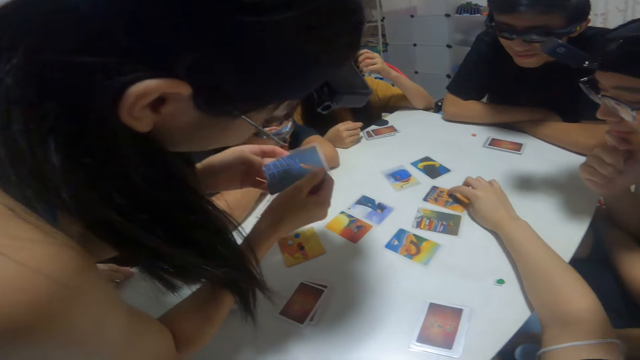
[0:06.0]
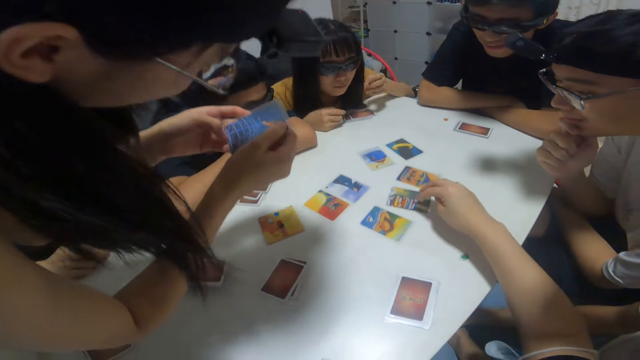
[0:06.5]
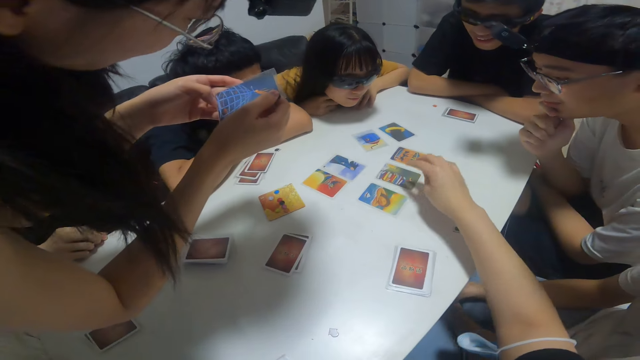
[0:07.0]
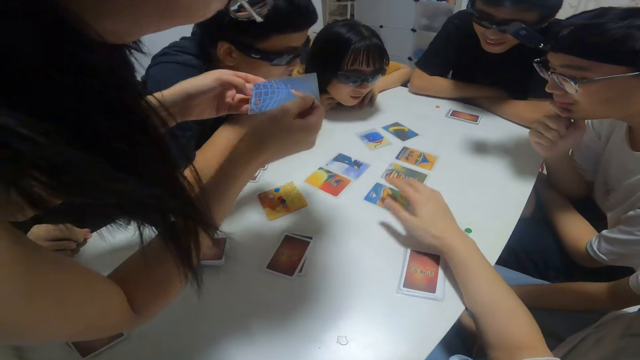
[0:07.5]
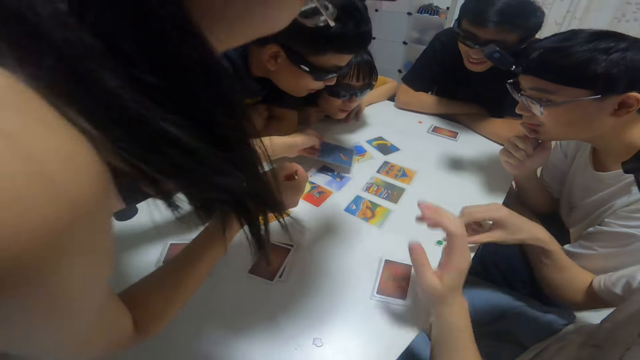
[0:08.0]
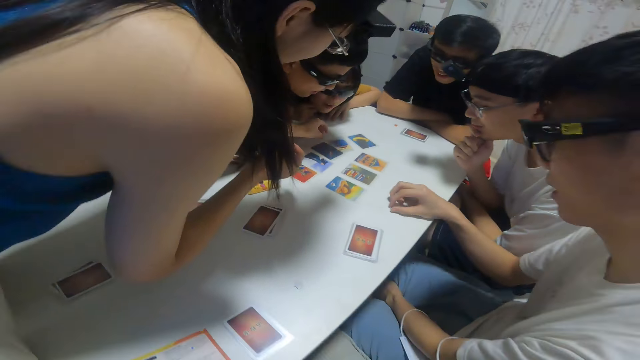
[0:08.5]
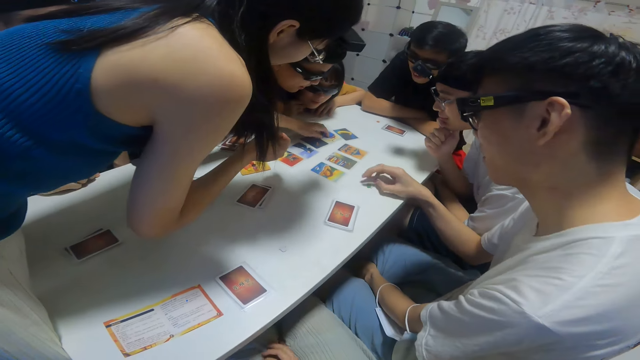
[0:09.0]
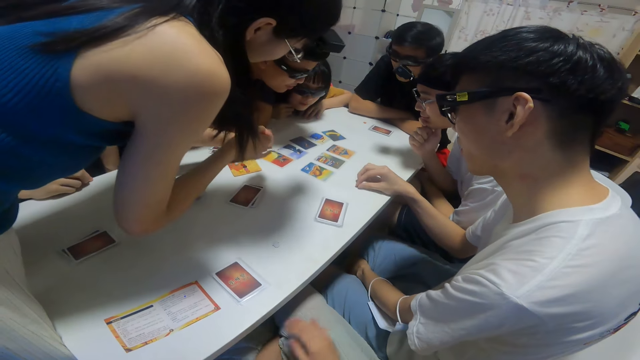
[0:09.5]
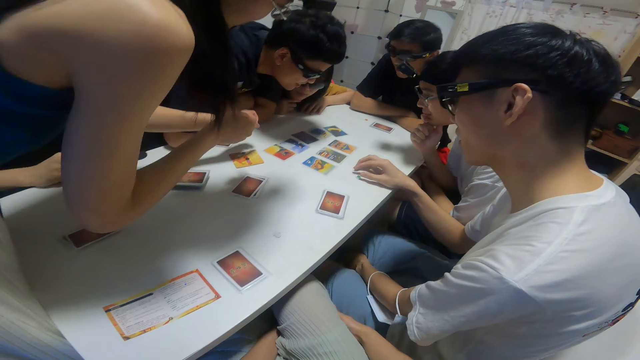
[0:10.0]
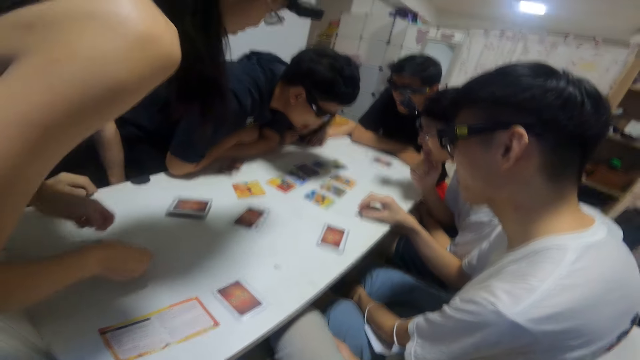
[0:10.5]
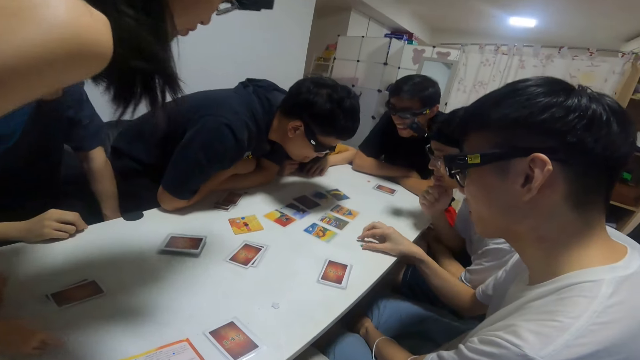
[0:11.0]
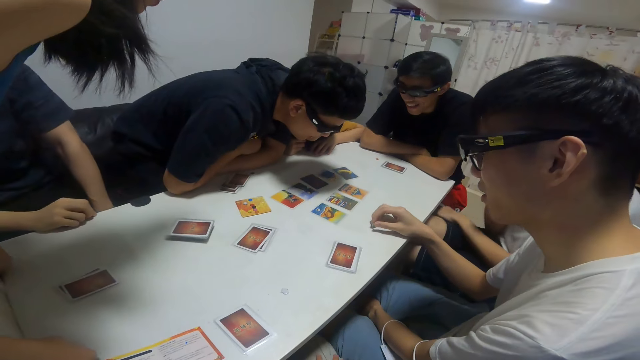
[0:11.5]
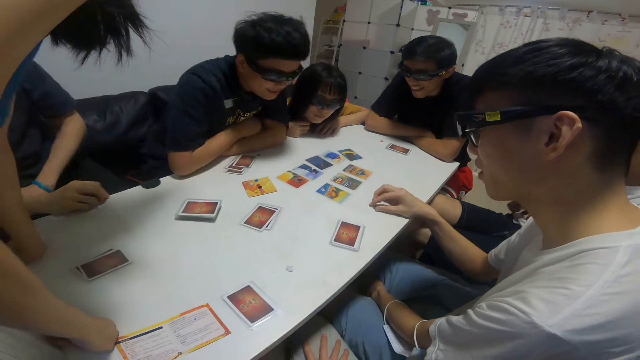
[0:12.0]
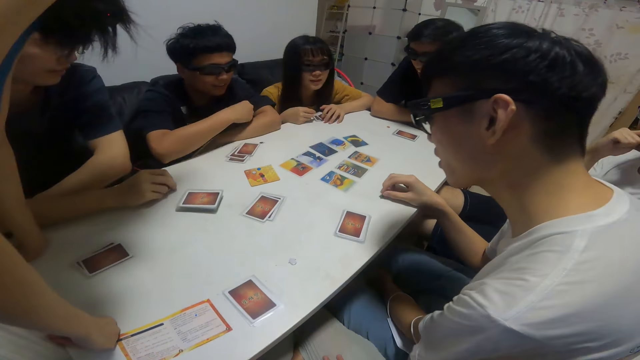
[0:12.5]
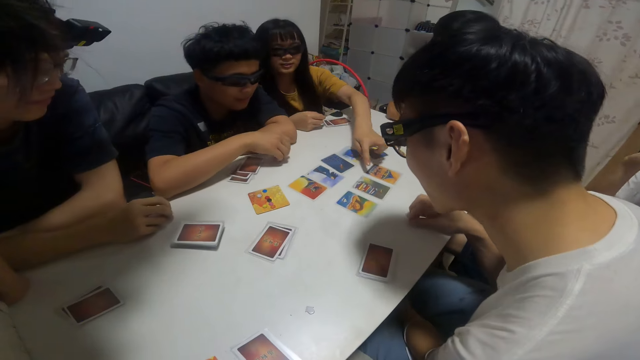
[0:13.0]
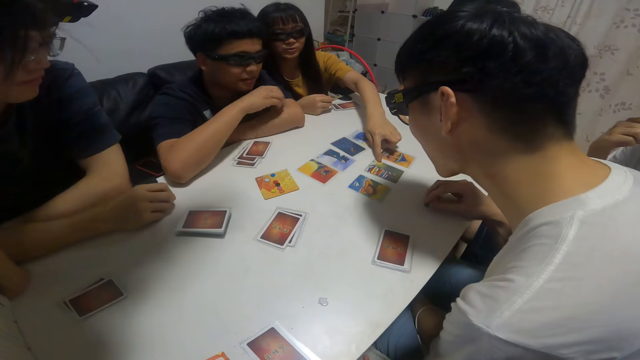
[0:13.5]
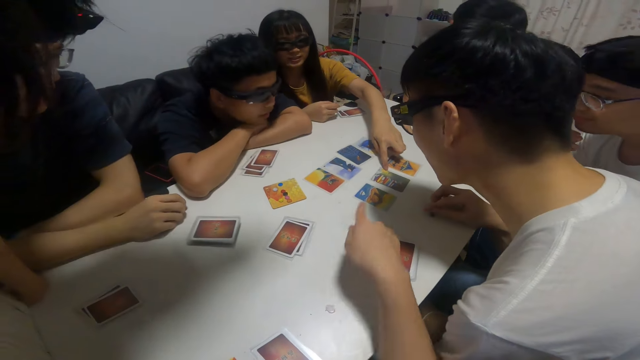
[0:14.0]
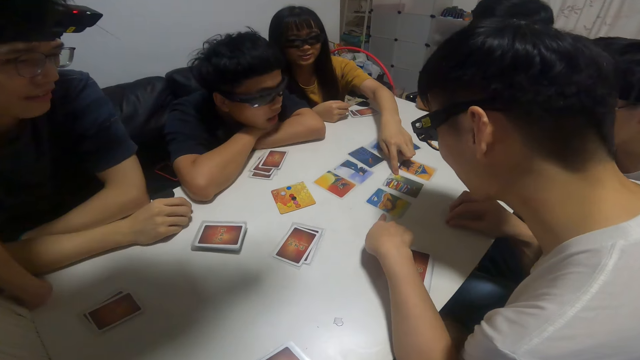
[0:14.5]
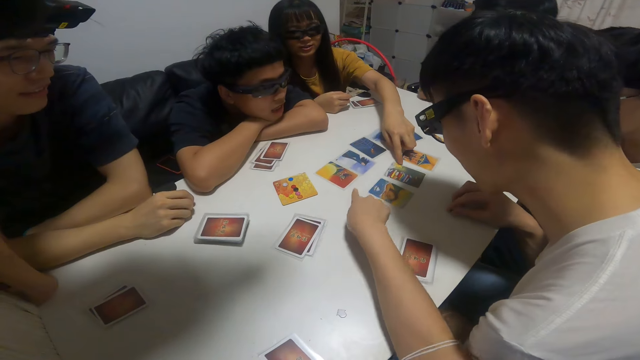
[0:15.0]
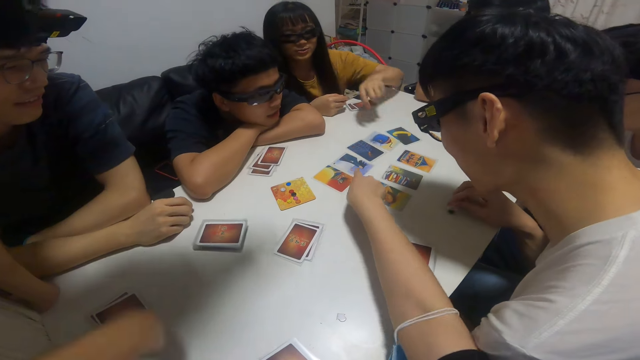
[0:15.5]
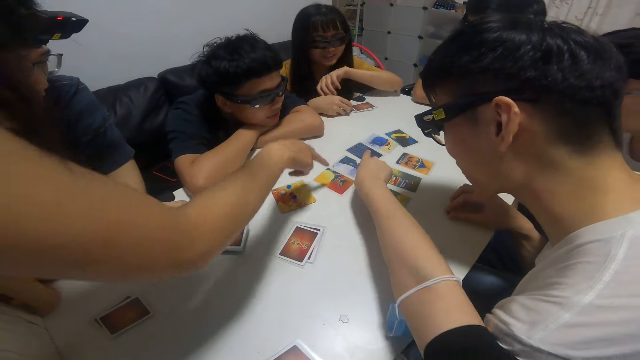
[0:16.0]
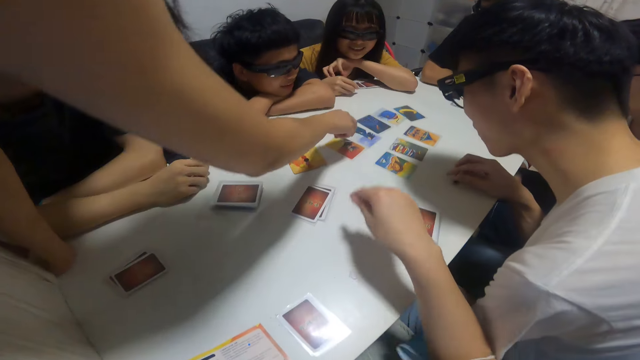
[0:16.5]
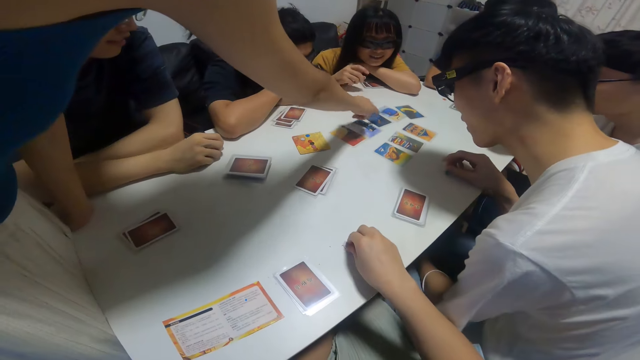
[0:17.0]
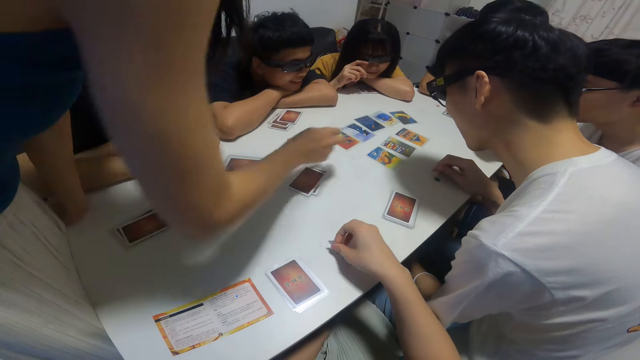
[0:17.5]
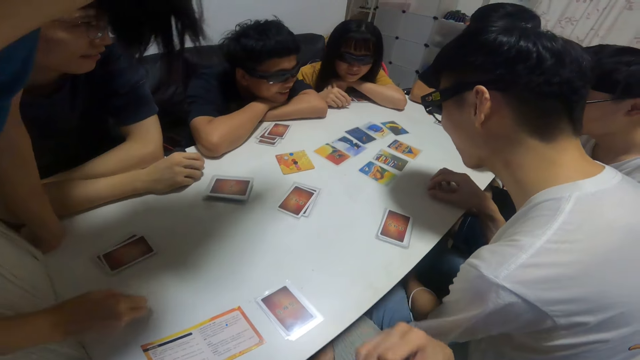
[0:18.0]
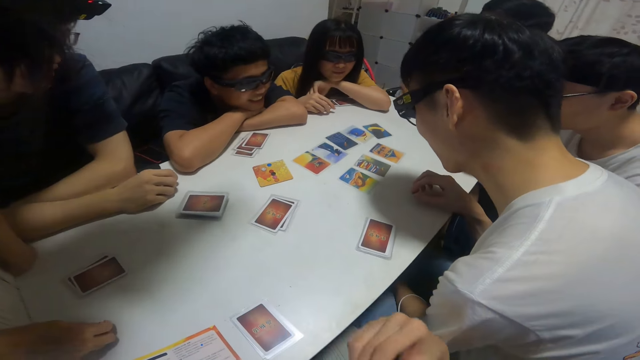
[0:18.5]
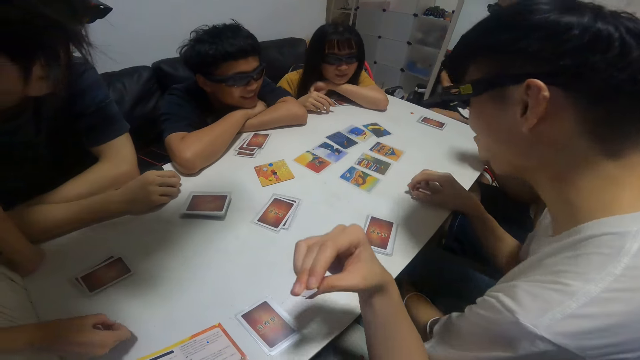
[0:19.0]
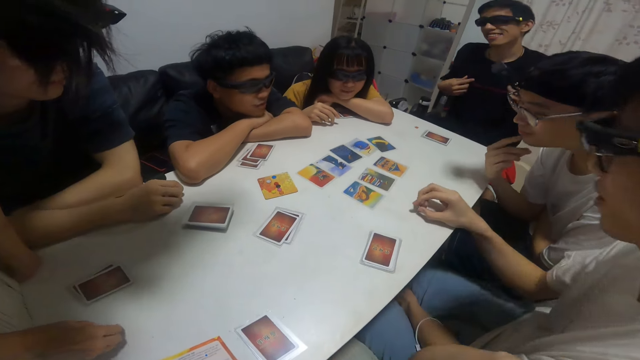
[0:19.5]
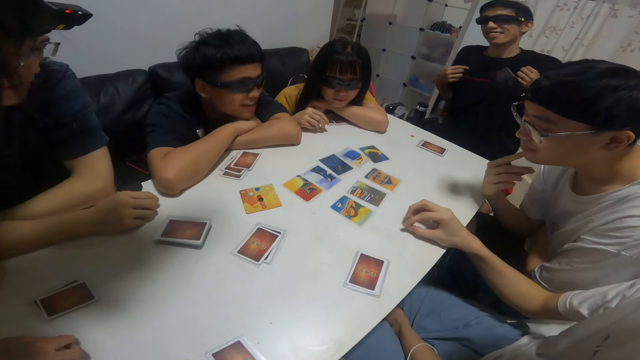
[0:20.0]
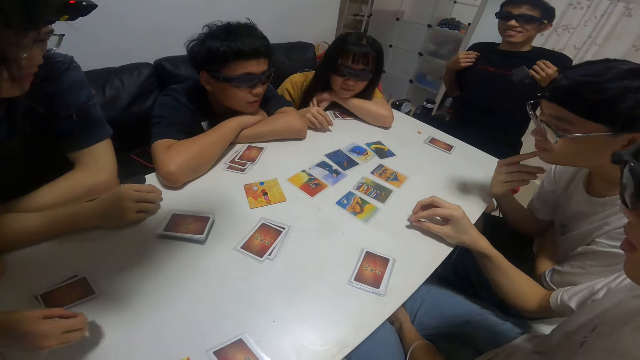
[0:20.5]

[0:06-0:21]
The camera wearer touches another card on the table with their right hand. They do so again. A man looks at the card. A boy moves closer to the table. A woman looks at the cards. The man looks at the cards. The boy sits on a chair. Another woman points at the cards. A girl touches a card with her left hand. The camera wearer stretches their right hand towards a card on the table and converses with the other woman. They stretch their right hand towards another card on the table. The man looks at the cards. The camera wearer touches a card on the table with their right hand. They touch another card on the table with their right hand. Another girl touches a card with her right hand. The first woman points at the cards. The camera wearer picks up something with their right hand. They look at the cards.

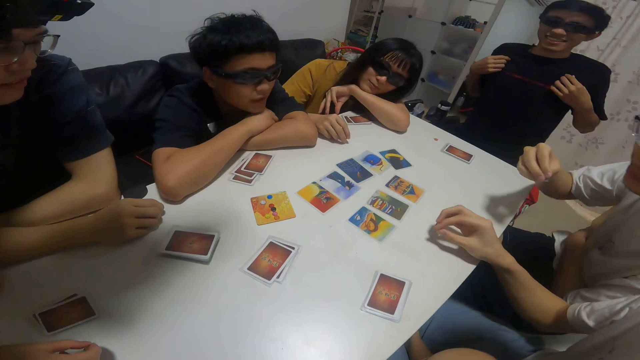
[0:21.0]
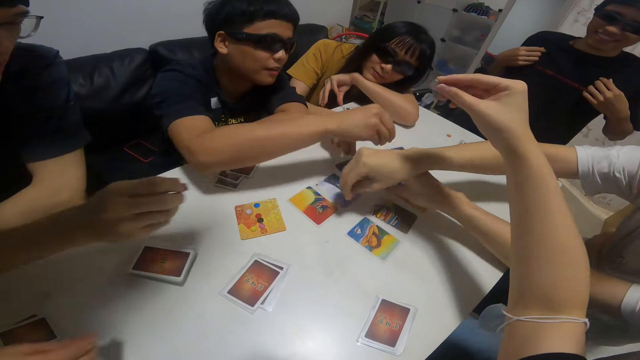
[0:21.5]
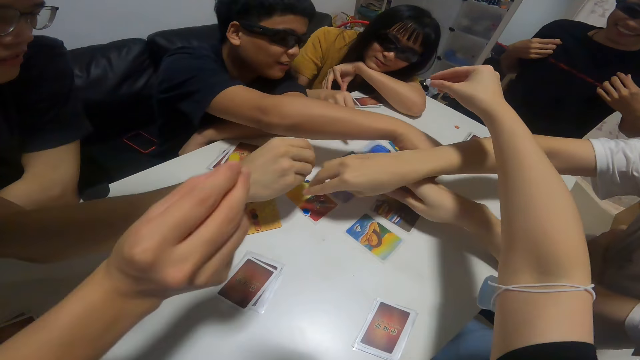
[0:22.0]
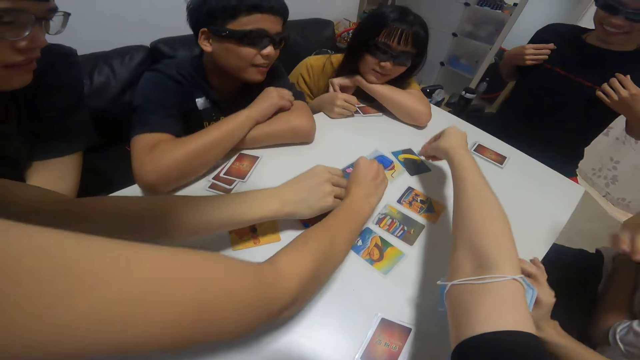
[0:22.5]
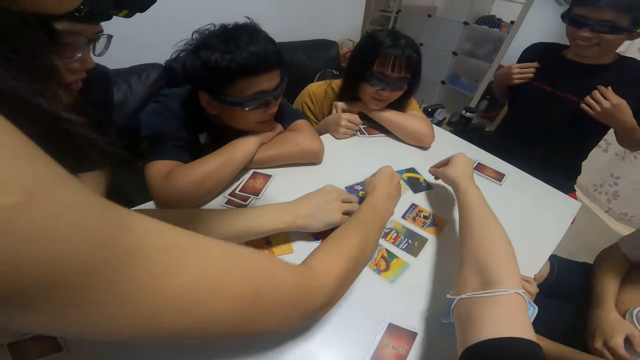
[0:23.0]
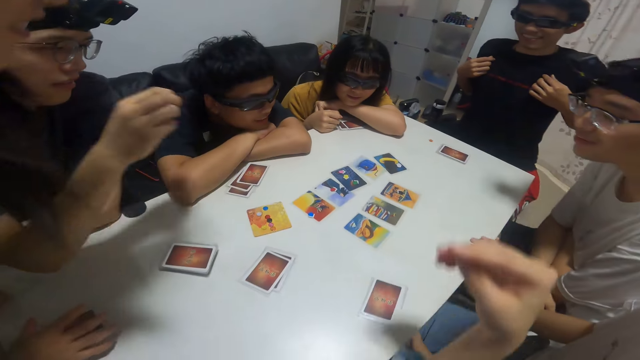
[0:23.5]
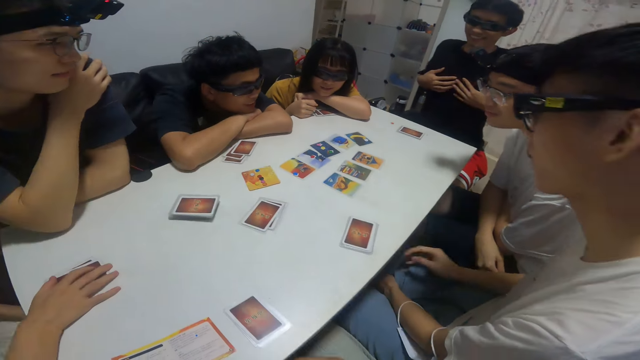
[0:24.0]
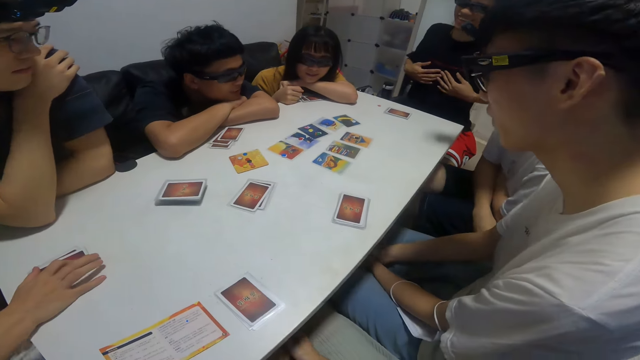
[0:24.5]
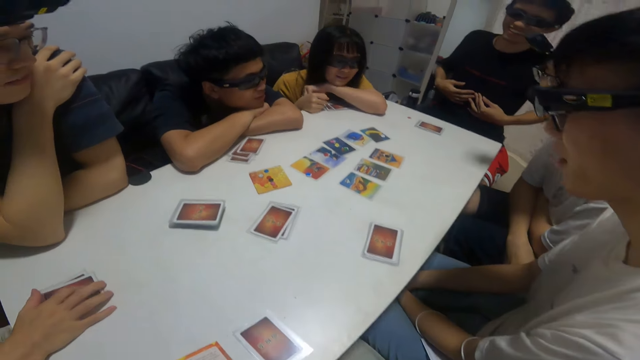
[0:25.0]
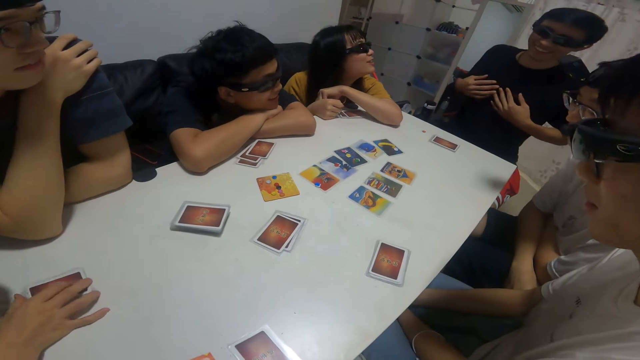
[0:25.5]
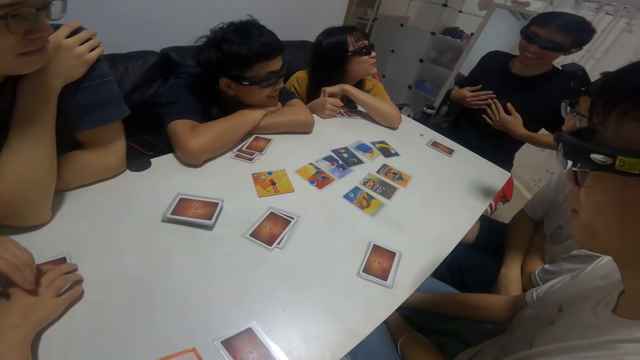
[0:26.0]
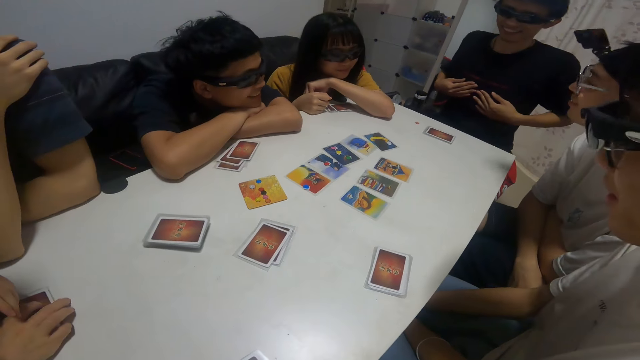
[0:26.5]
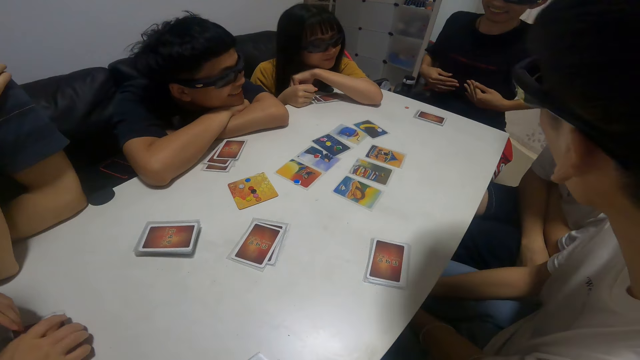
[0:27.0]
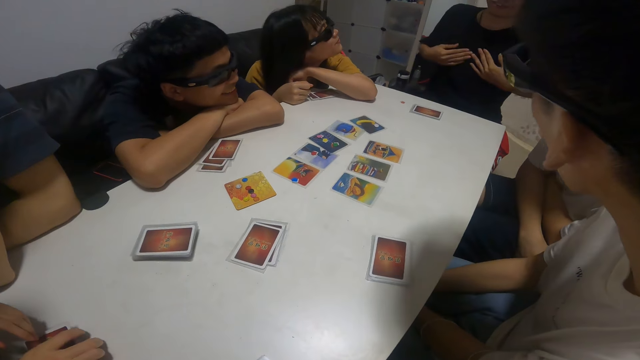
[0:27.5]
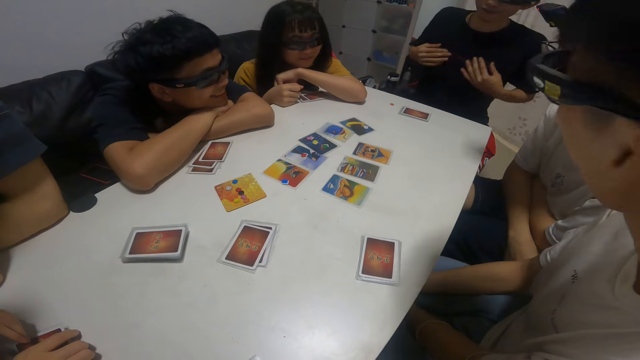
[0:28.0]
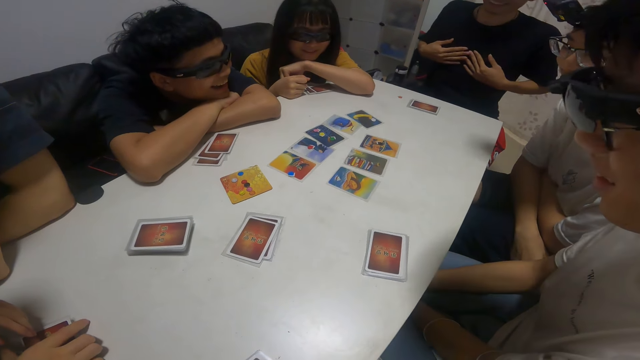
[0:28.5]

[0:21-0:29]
A boy picks up a button with his right hand. Another boy picks up a button with his right hand. A third boy picks up a button with his right hand. The camera wearer picks up the cards. The second boy picks up a button with his right hand. A girl picks up a button with her right hand. The camera wearer picks up a button with his right hand. He looks at the cards. A man converses.
